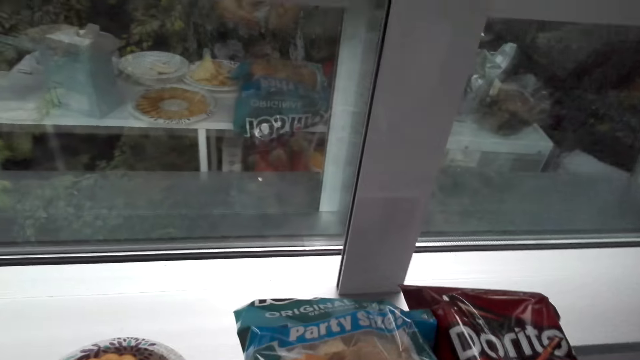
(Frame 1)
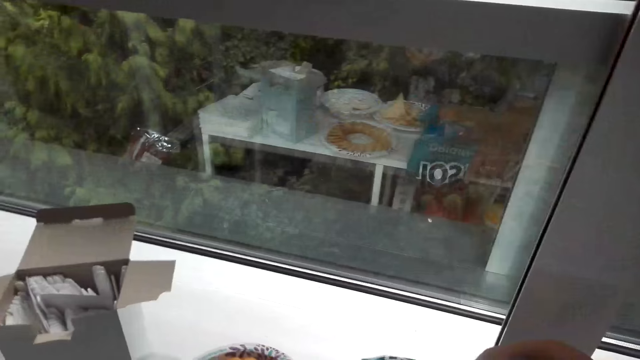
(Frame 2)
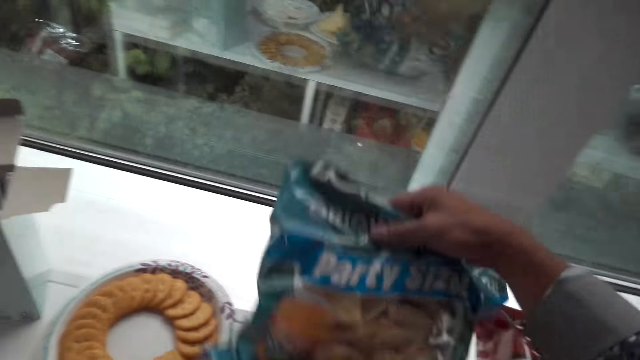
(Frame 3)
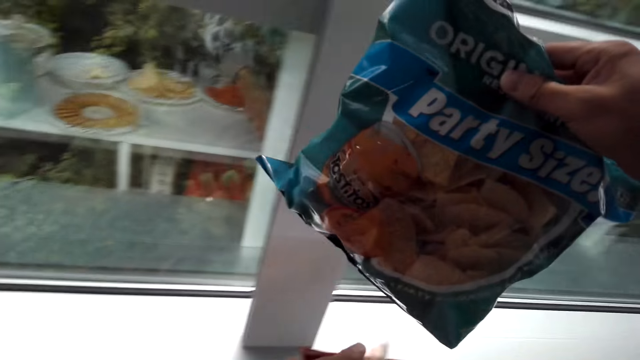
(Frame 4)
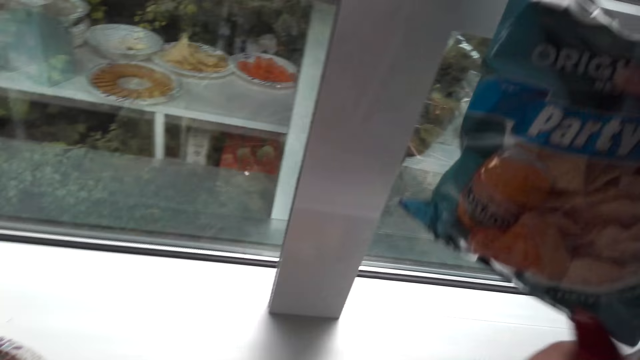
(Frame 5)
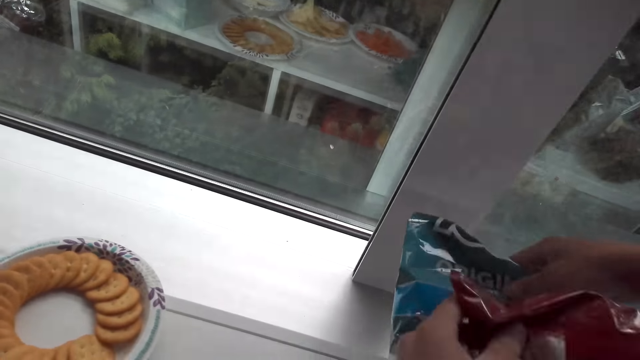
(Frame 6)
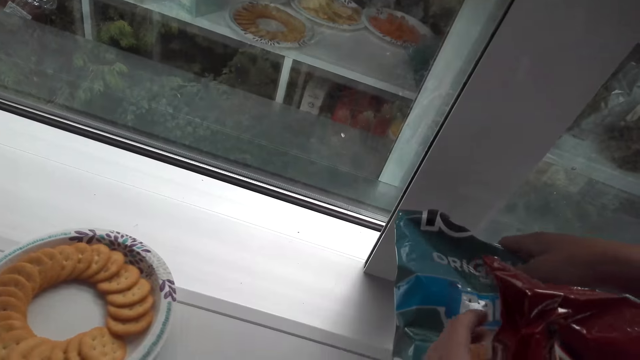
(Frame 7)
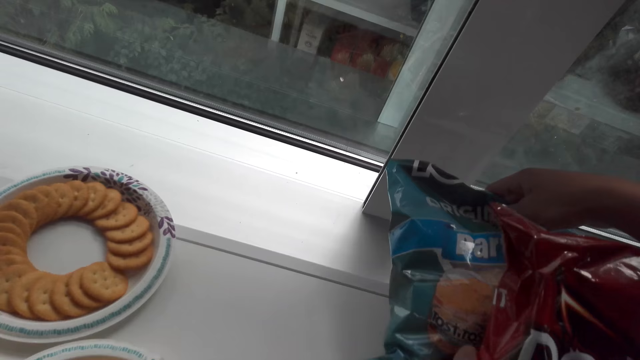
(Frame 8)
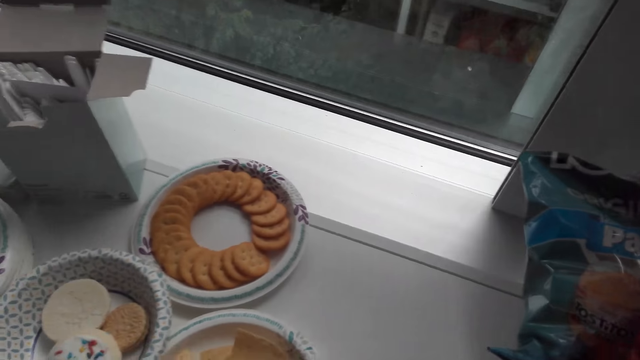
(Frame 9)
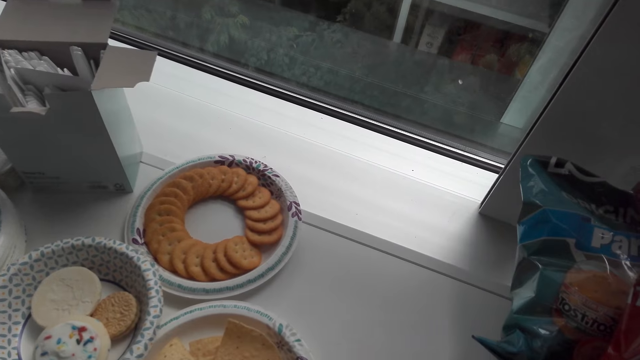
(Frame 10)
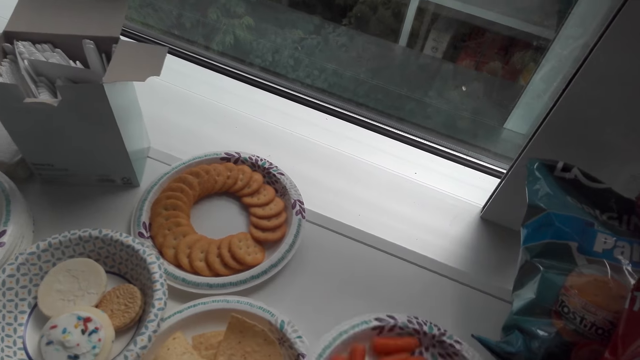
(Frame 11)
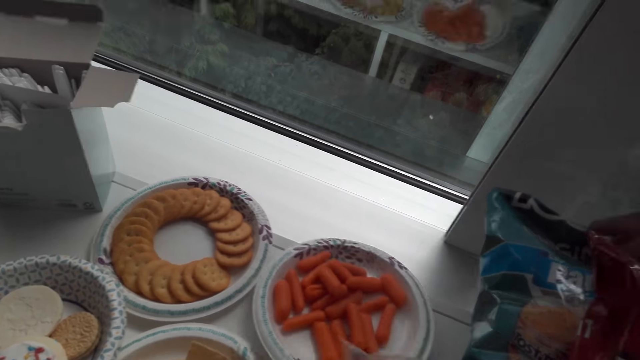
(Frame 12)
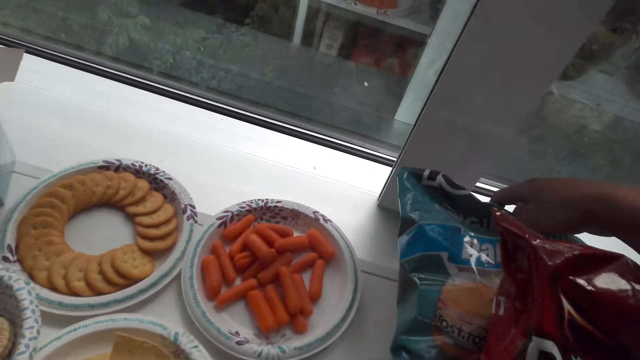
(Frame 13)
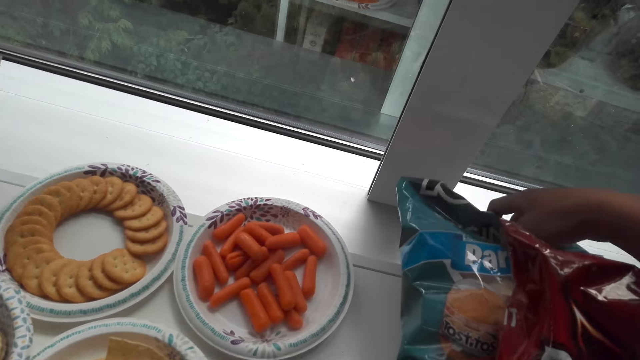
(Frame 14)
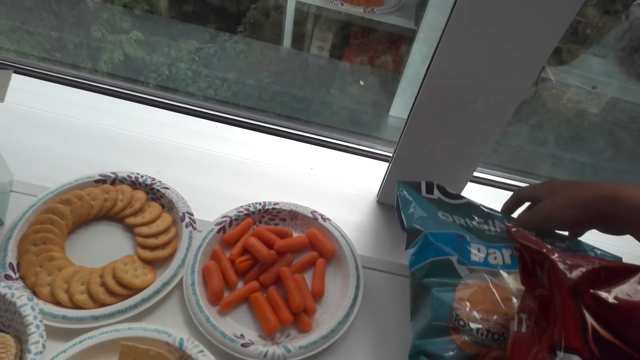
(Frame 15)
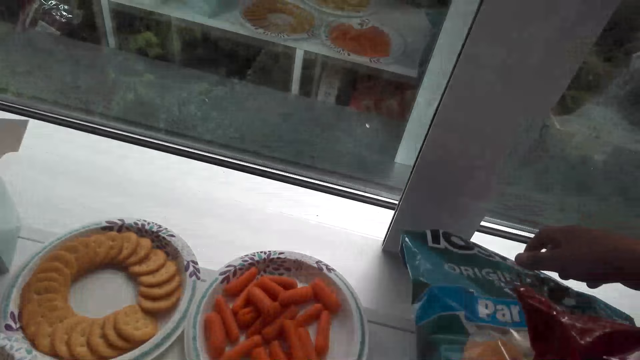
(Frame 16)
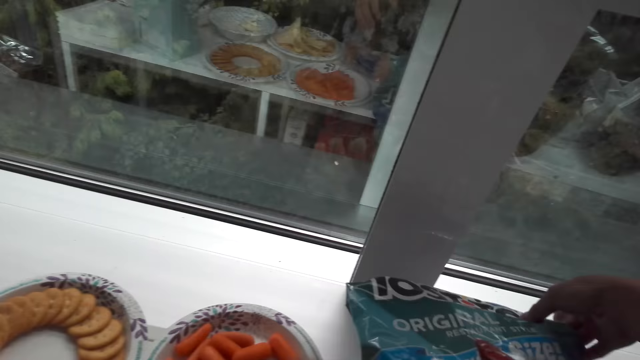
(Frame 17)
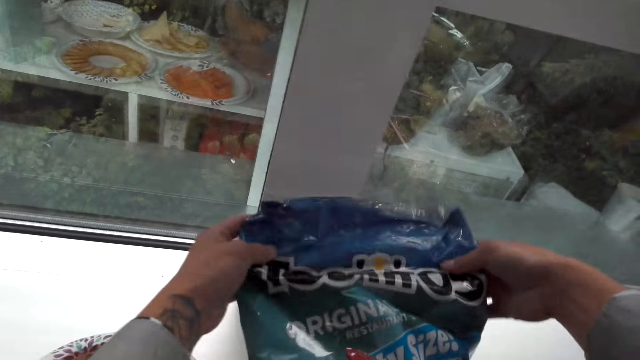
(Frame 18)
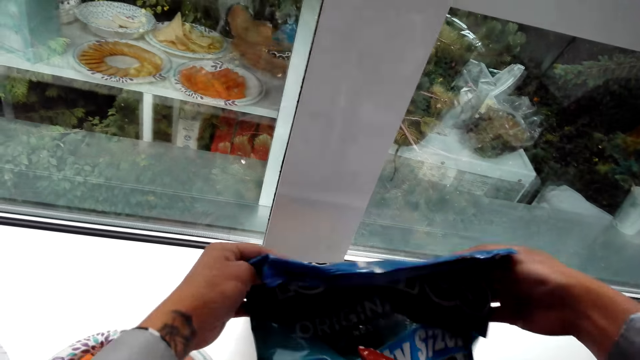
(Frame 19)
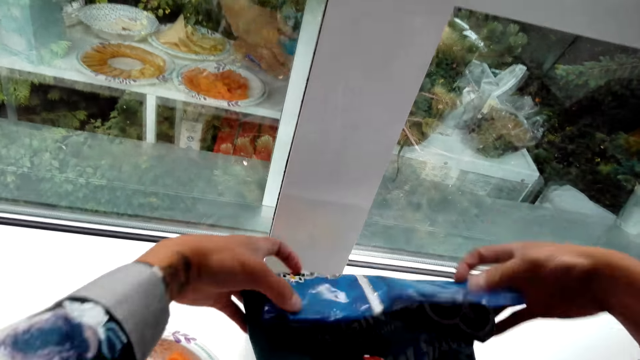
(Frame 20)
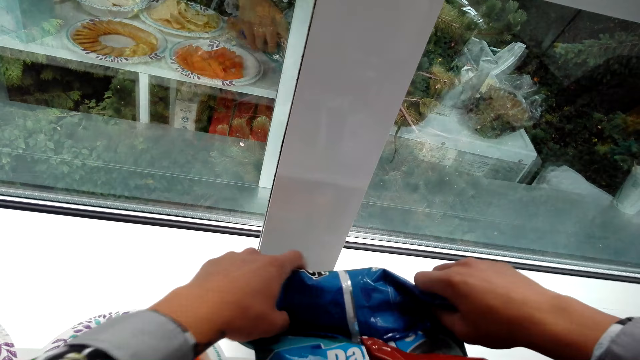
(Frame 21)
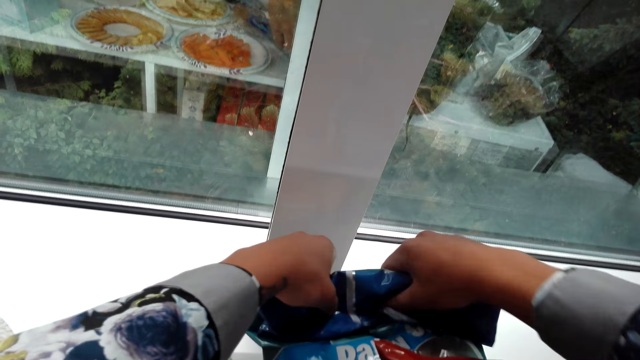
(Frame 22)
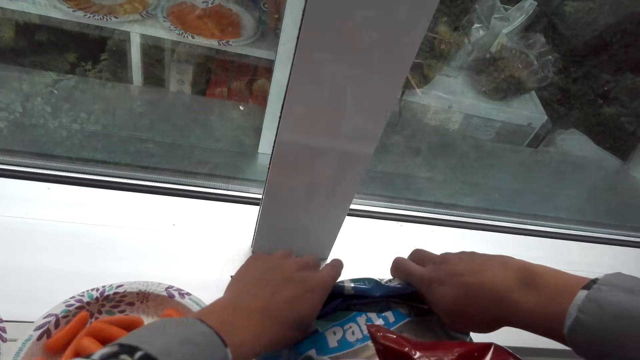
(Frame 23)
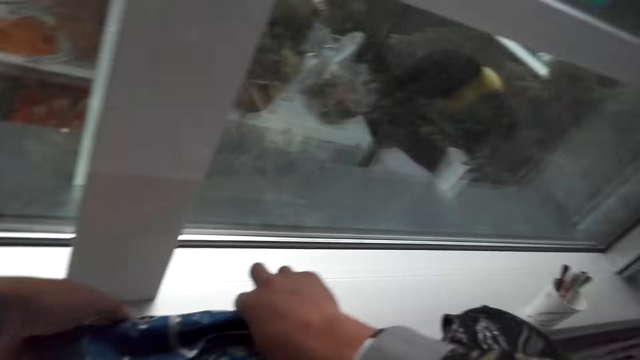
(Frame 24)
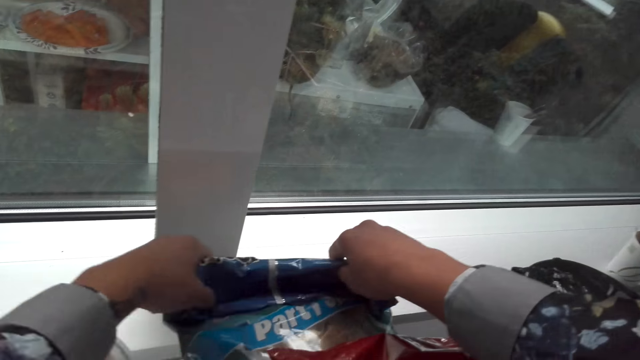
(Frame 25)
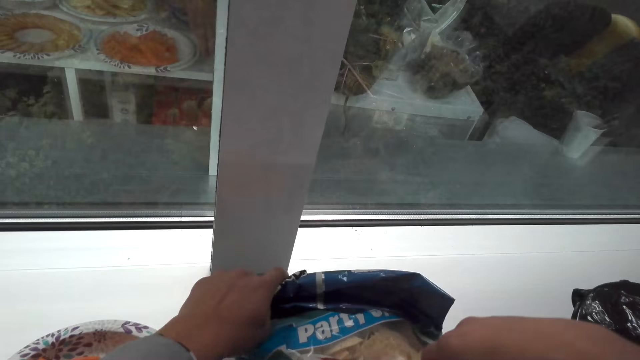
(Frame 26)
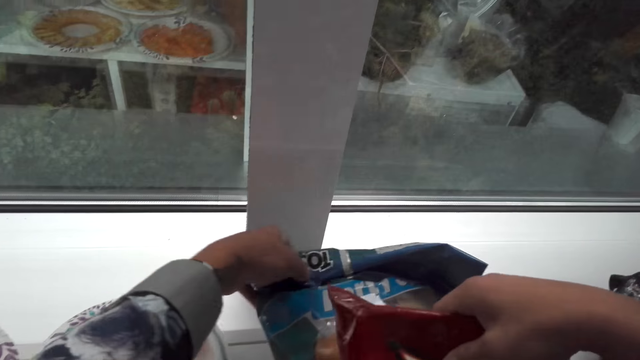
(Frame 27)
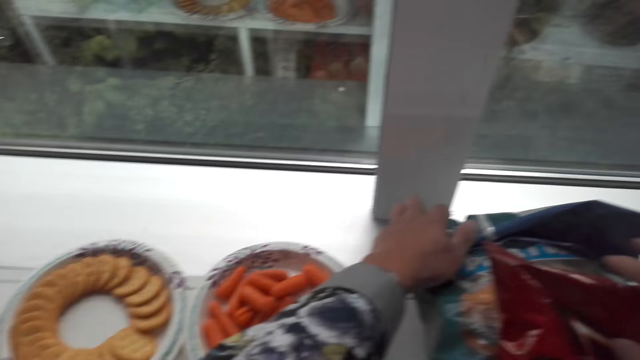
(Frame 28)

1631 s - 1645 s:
The camera wearer picks up a packet of chips. They put the packet of chips on the counter. They put the packets on the counter. They put the sausage plate on the table. They fold the packet of chips. They move the crisps.

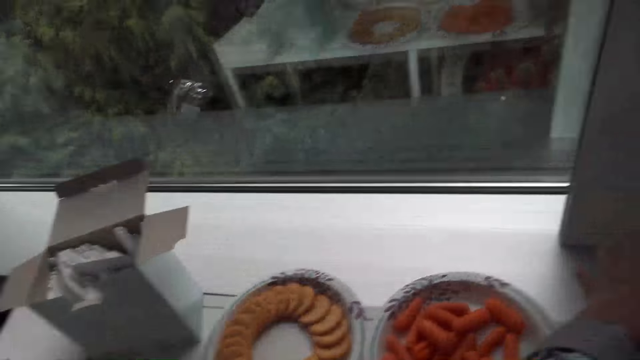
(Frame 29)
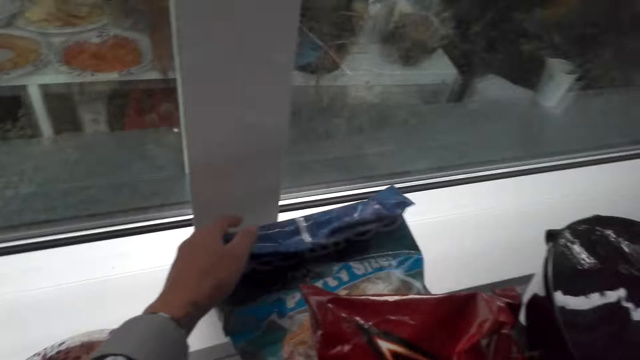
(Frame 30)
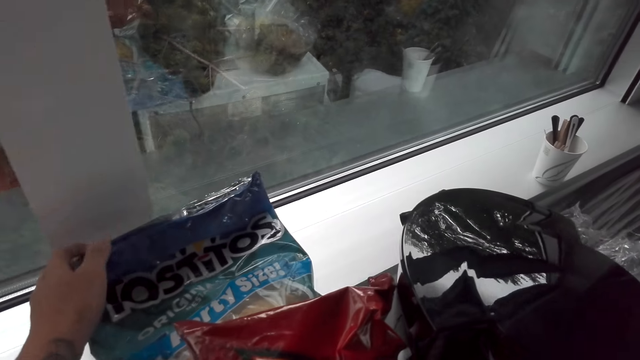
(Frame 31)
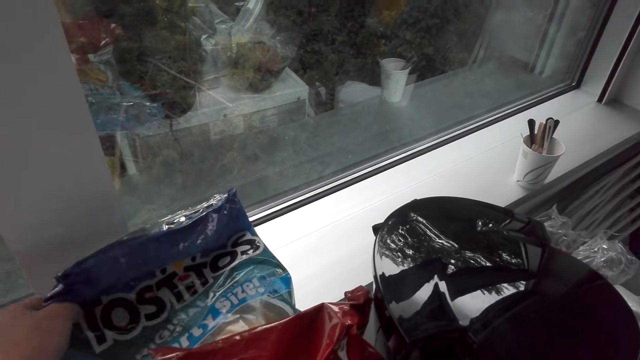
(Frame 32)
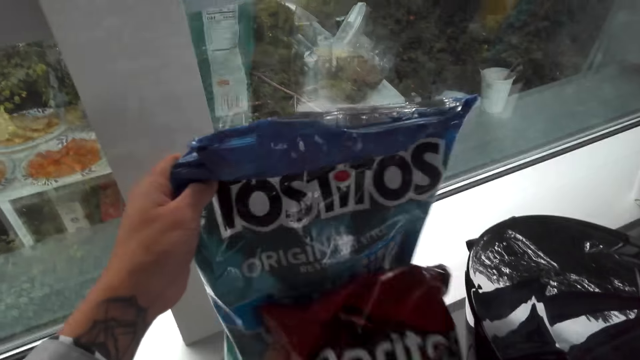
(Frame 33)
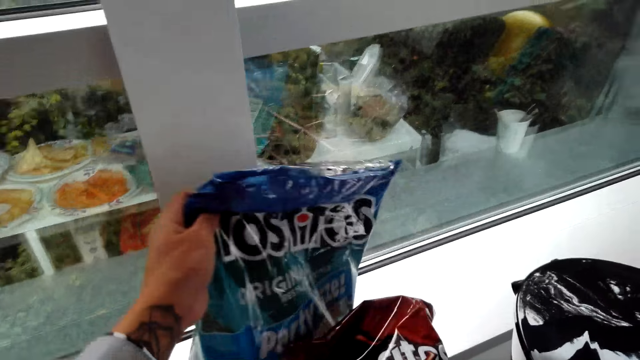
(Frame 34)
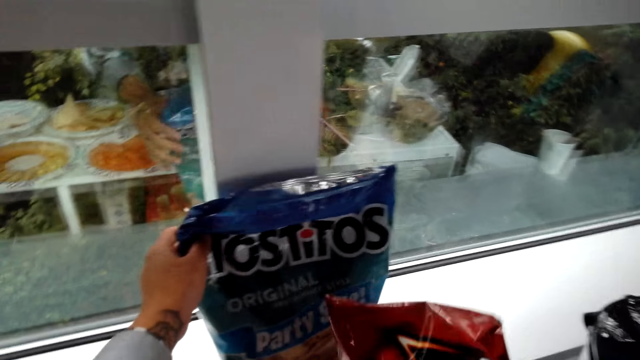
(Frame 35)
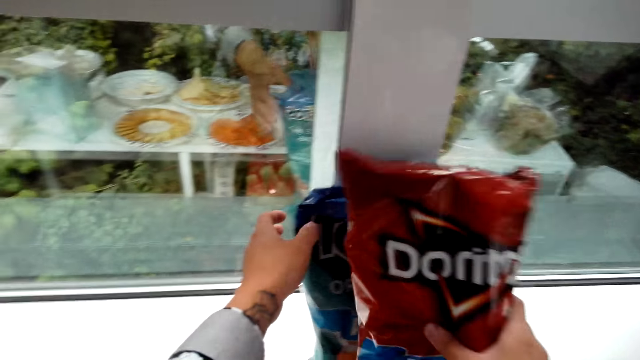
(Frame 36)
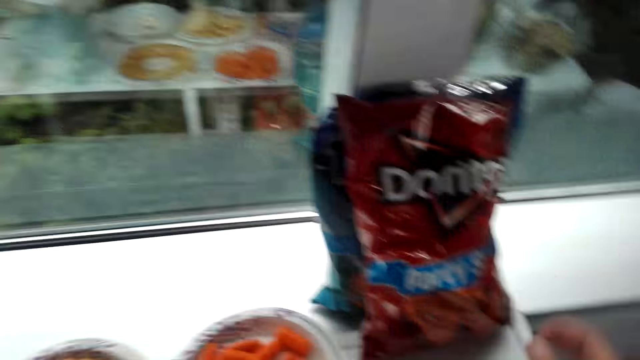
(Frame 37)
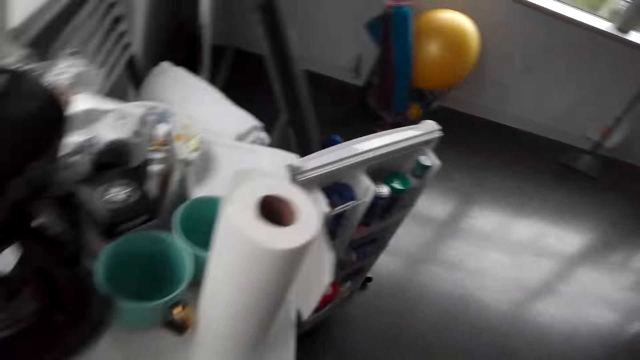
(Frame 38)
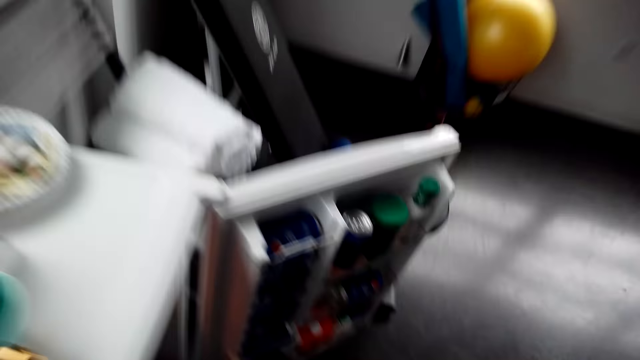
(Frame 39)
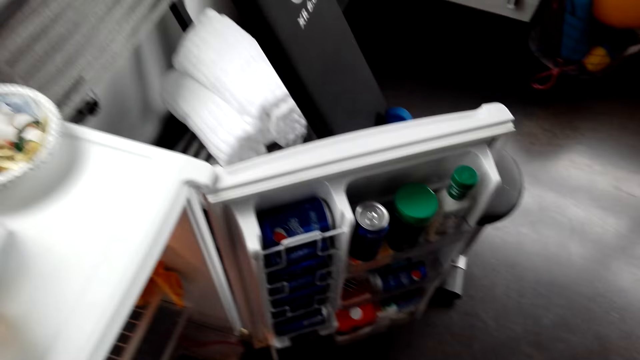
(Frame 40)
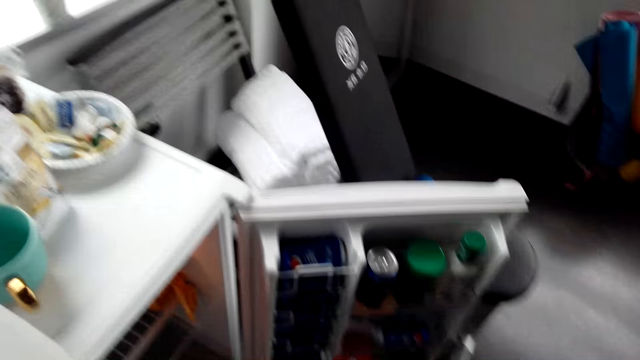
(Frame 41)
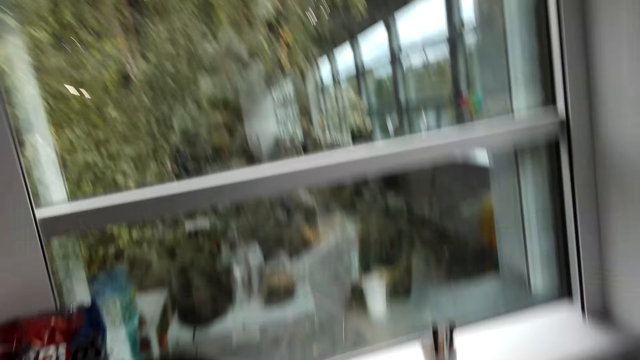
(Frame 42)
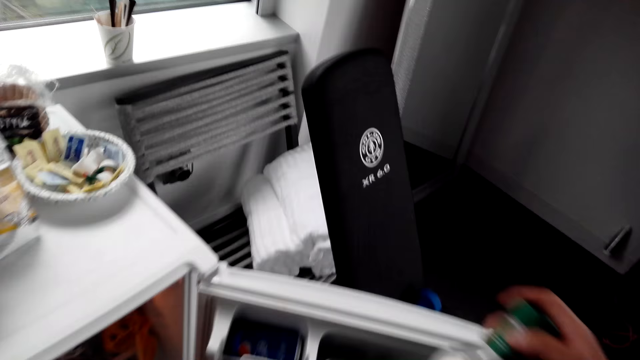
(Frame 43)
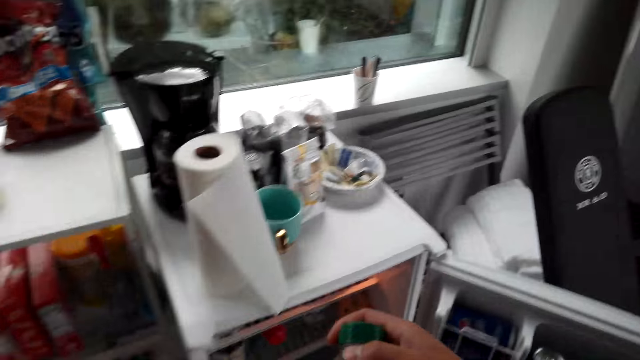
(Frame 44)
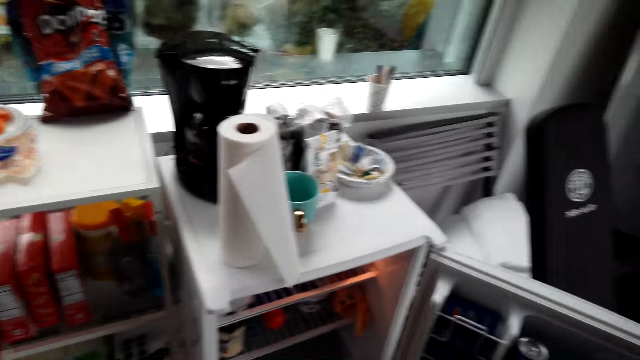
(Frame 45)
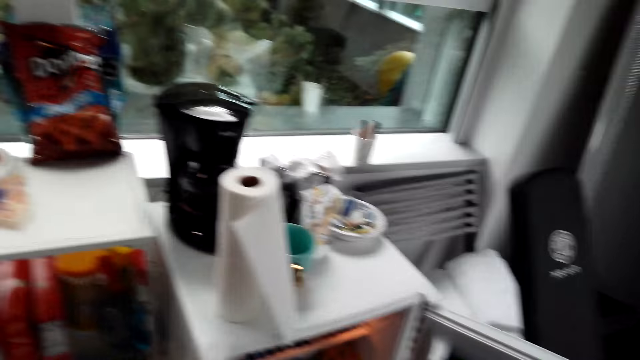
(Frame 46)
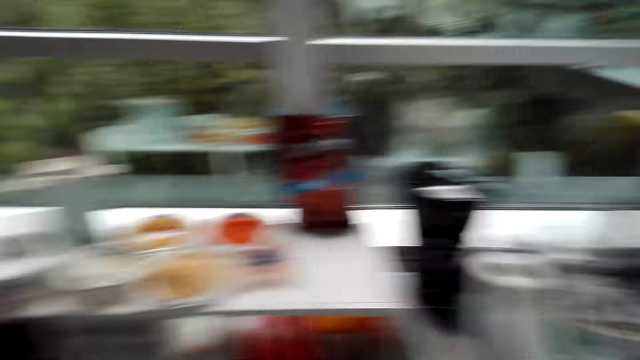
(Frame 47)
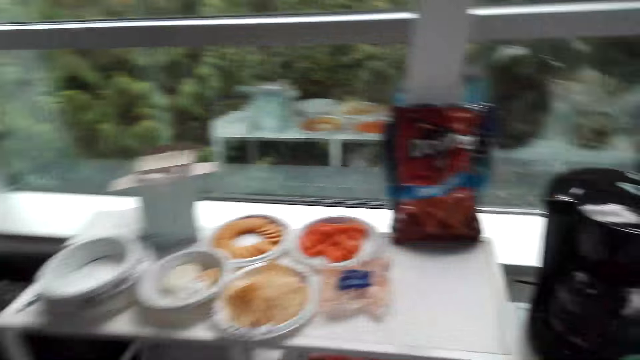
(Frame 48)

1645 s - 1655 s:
The camera wearer puts the packets on the counter. They walk around, look around and pick up a bottle from the fridge.
